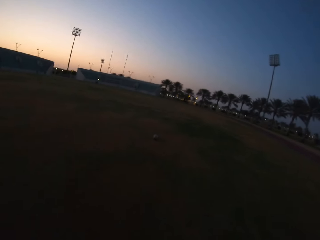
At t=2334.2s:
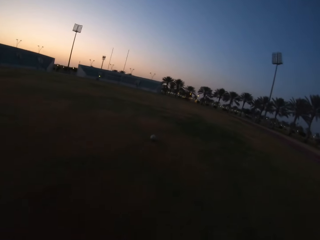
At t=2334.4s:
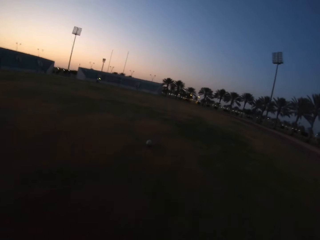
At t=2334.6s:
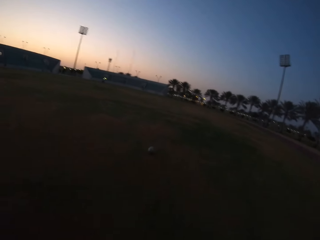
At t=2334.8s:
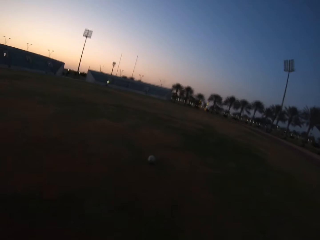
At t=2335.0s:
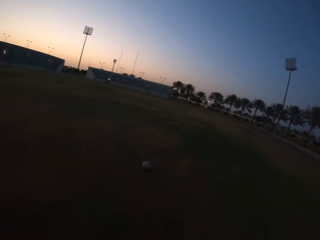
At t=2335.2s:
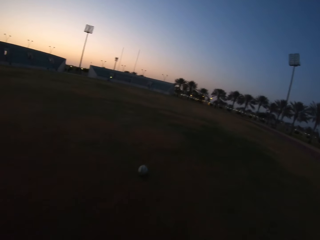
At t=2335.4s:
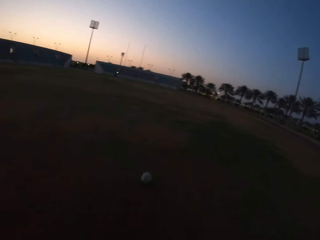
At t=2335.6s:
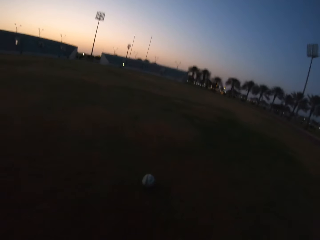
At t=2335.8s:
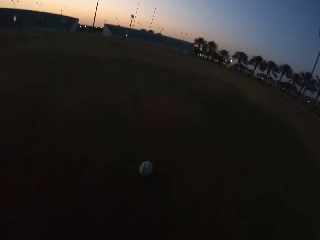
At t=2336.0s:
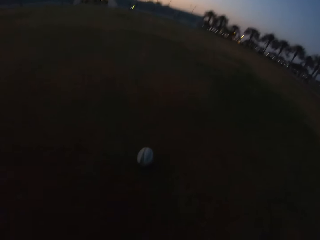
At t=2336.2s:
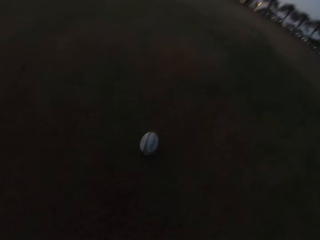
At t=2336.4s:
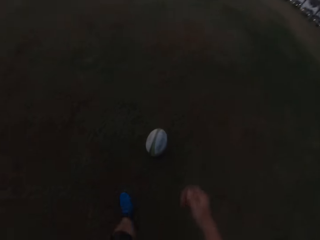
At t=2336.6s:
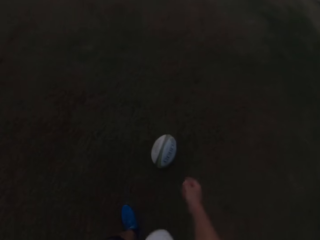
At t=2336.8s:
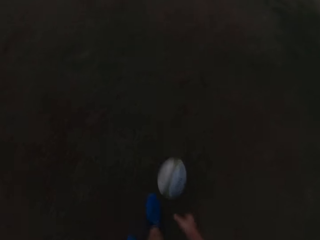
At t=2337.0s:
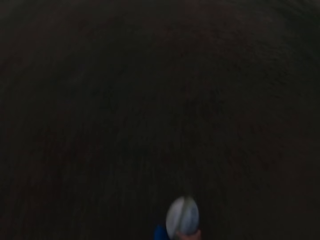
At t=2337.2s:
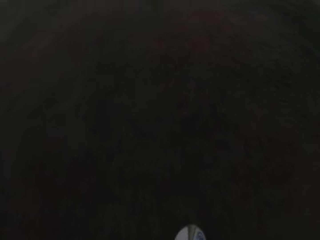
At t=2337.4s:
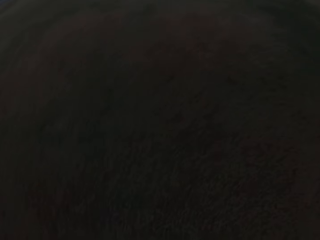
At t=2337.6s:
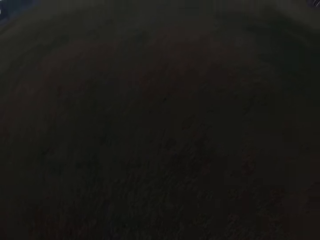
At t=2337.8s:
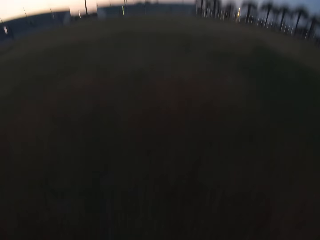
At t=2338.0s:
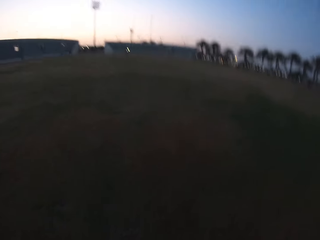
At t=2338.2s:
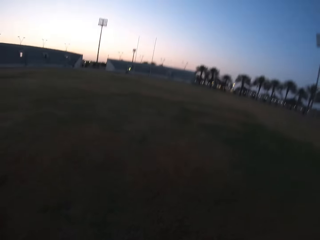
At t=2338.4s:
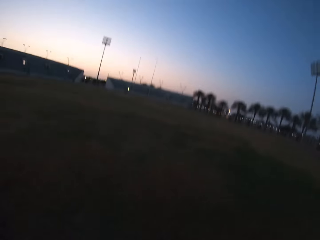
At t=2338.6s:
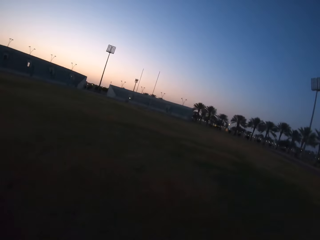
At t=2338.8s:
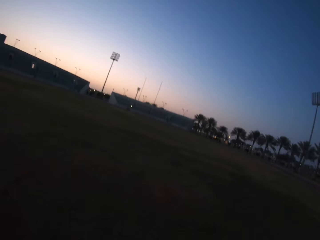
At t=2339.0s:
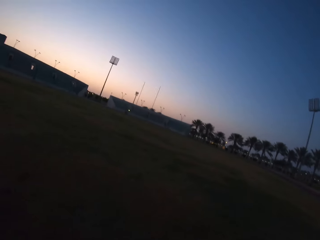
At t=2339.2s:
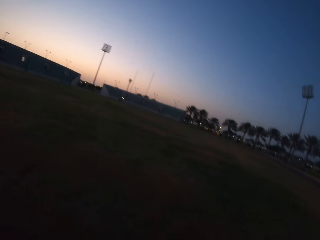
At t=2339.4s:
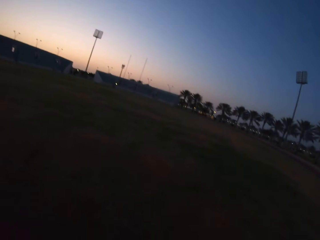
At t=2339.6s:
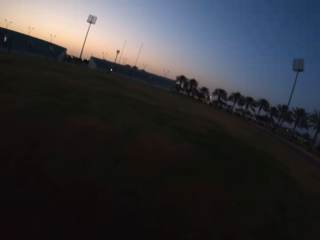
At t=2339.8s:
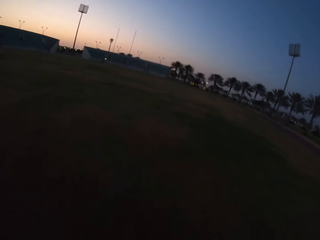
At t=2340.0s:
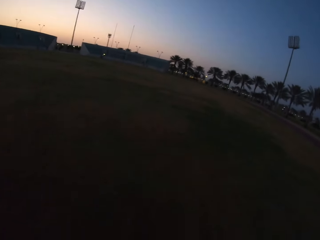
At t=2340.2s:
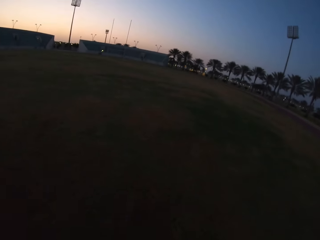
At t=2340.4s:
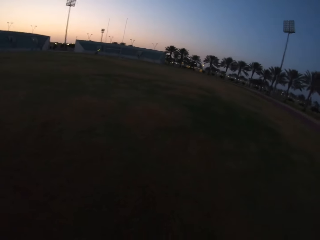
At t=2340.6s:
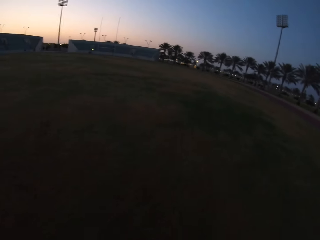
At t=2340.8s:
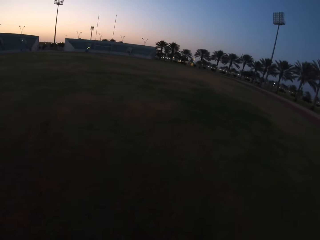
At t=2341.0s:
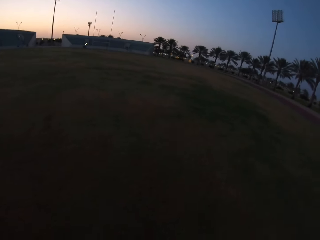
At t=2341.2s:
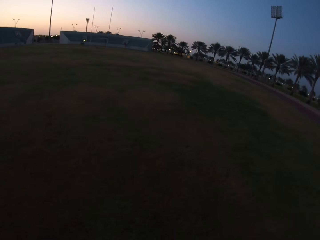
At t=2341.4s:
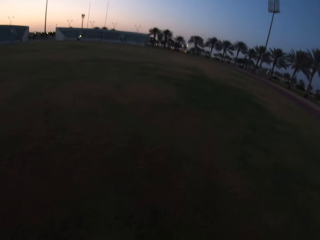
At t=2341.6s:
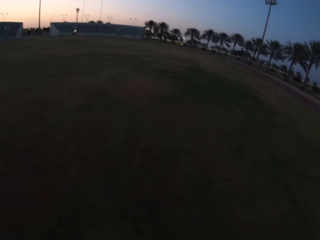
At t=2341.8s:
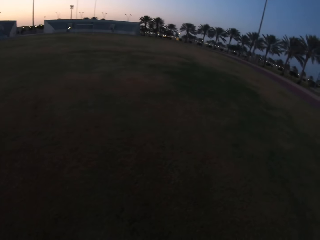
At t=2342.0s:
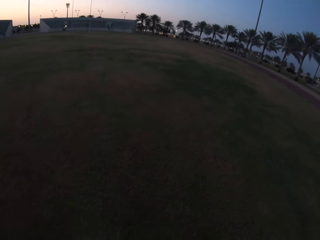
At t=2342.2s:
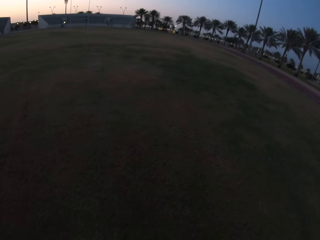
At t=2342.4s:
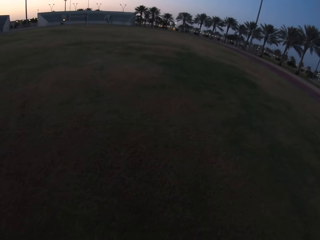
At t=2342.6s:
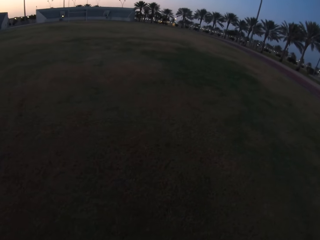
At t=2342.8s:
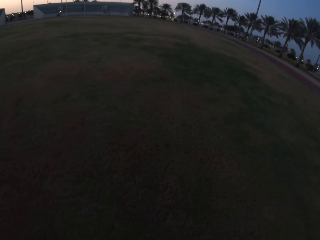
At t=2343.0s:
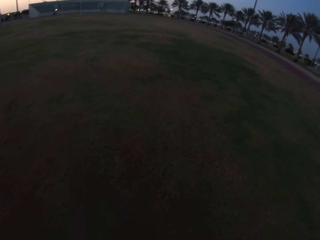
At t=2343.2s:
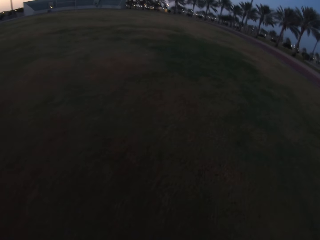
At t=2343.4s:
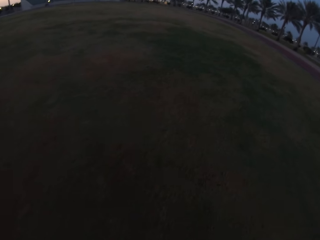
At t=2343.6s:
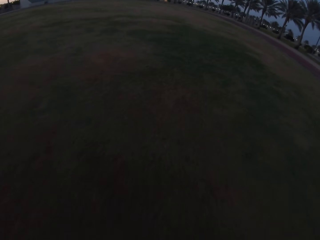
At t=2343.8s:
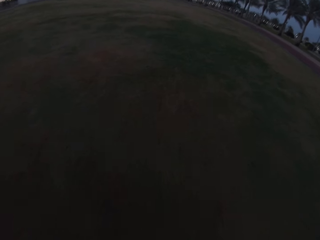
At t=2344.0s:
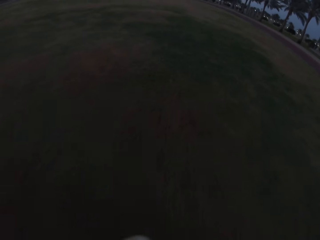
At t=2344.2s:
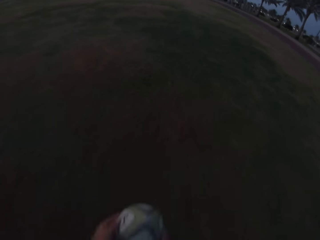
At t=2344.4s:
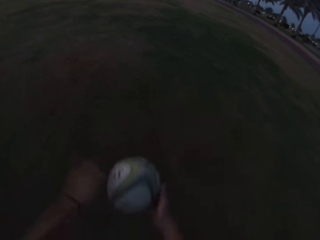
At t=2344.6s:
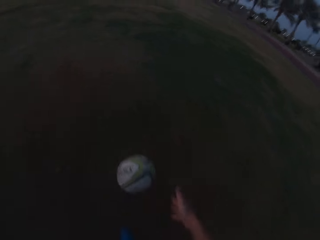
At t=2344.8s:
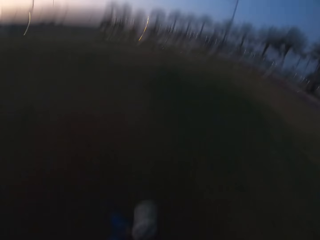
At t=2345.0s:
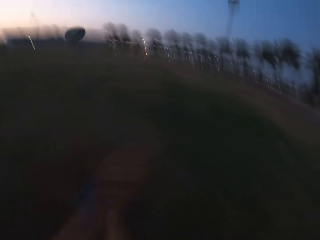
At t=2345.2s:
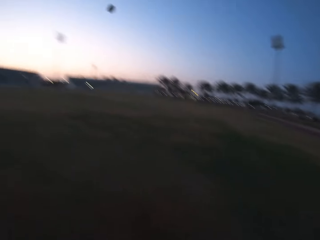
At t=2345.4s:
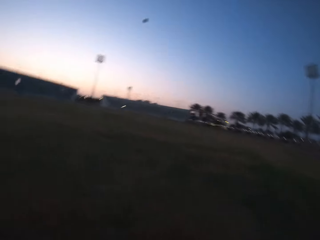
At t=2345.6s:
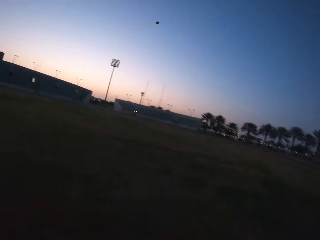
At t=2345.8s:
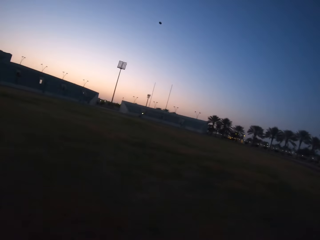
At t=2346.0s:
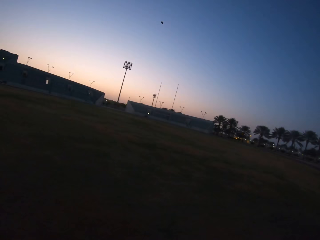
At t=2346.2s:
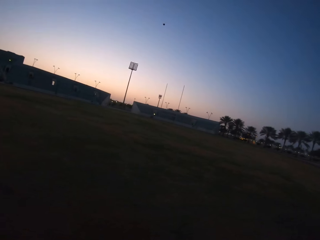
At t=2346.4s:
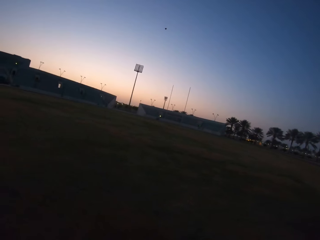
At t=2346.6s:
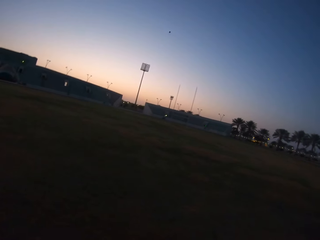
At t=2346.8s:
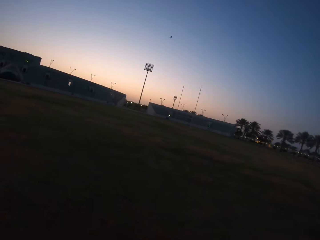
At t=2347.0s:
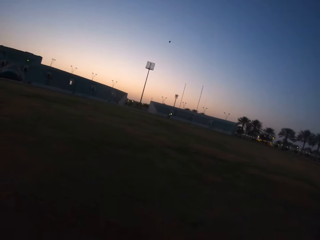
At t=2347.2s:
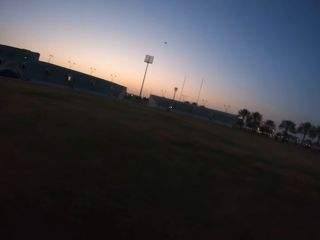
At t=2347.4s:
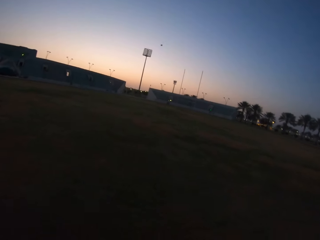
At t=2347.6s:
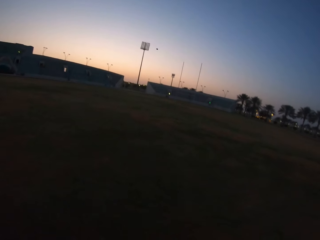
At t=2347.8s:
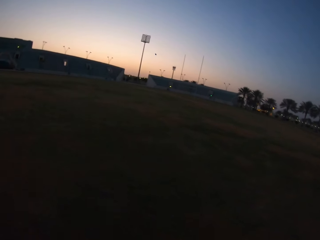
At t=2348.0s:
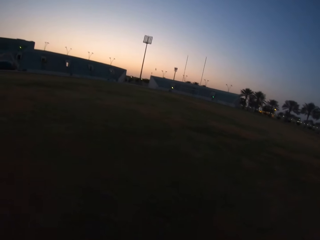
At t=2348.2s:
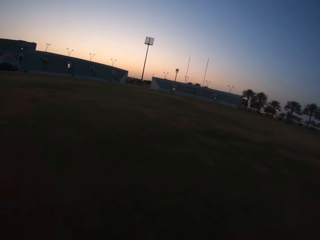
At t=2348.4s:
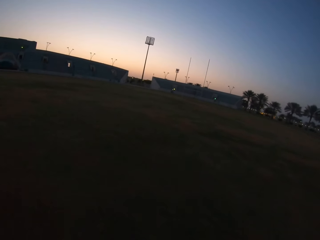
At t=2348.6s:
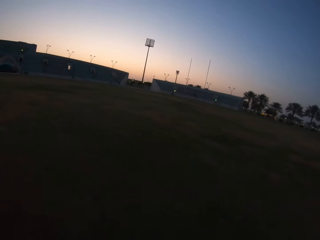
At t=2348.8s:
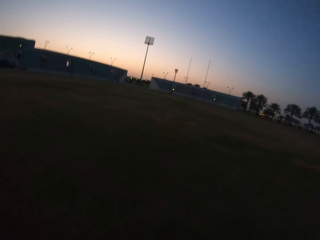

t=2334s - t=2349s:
The camera wearer picks the ball from the ground. They walk with the ball. They look around the field. They walk in the field. They kick the ball in the field. They run towards the ball.

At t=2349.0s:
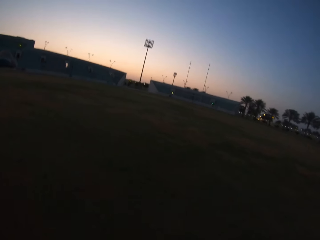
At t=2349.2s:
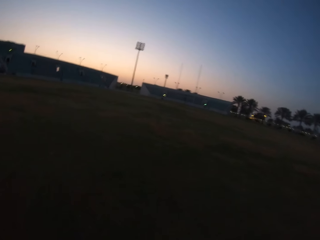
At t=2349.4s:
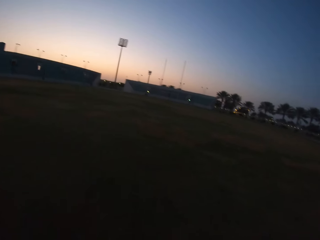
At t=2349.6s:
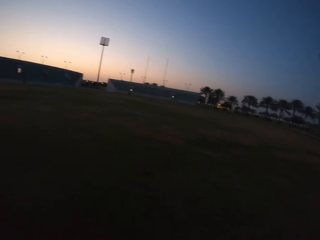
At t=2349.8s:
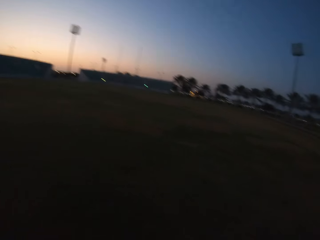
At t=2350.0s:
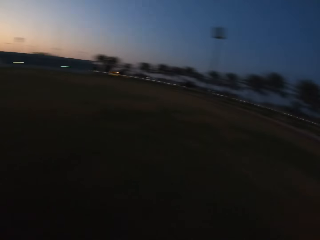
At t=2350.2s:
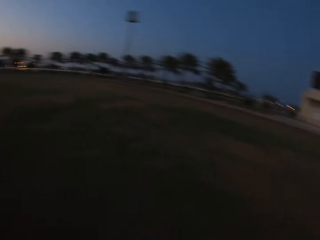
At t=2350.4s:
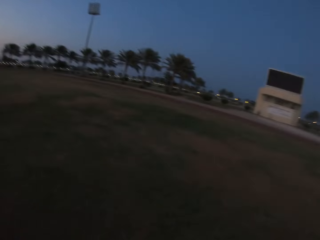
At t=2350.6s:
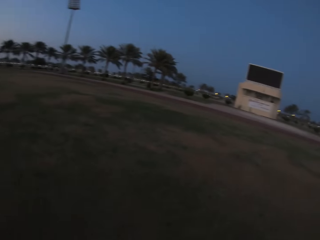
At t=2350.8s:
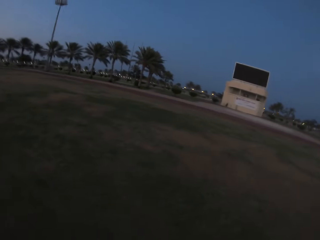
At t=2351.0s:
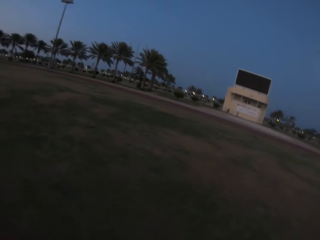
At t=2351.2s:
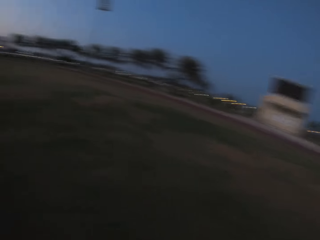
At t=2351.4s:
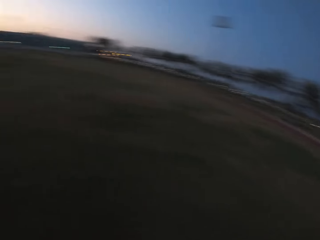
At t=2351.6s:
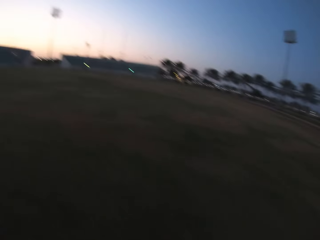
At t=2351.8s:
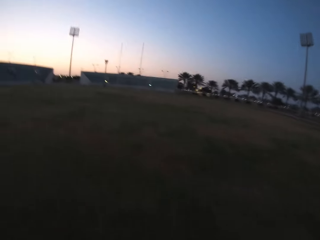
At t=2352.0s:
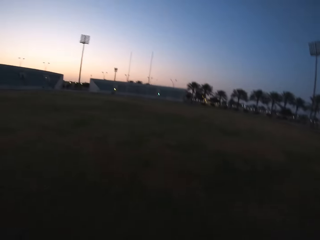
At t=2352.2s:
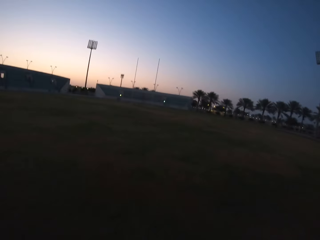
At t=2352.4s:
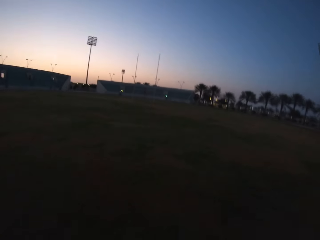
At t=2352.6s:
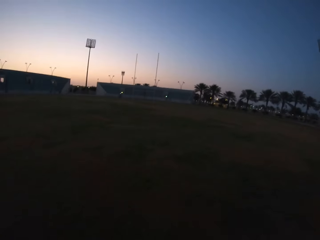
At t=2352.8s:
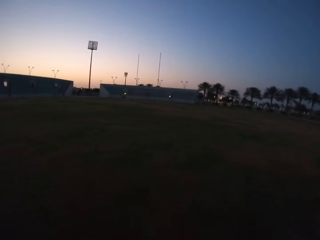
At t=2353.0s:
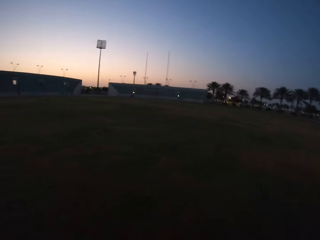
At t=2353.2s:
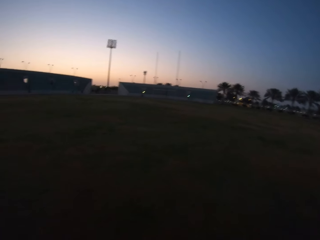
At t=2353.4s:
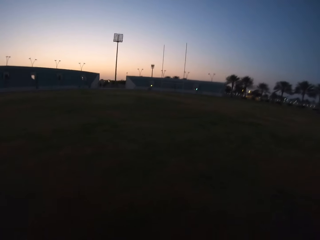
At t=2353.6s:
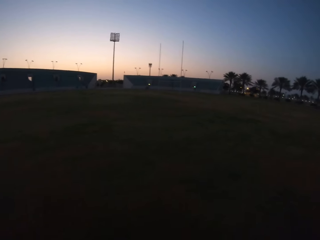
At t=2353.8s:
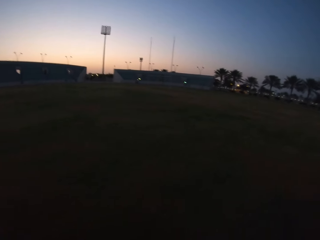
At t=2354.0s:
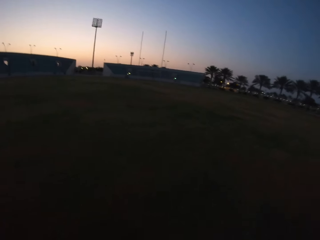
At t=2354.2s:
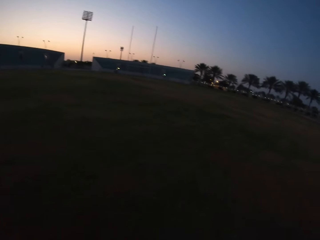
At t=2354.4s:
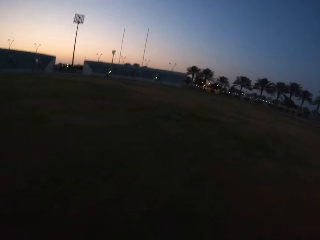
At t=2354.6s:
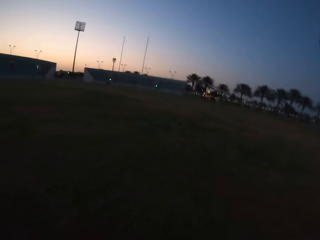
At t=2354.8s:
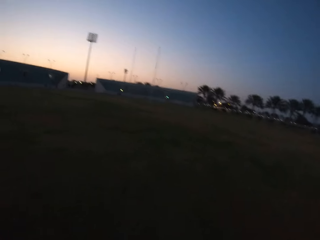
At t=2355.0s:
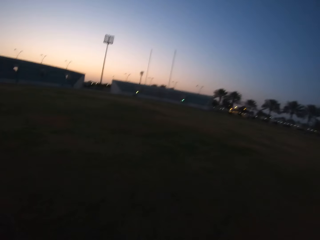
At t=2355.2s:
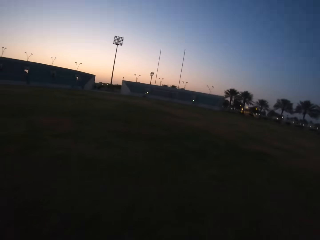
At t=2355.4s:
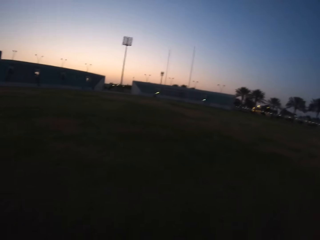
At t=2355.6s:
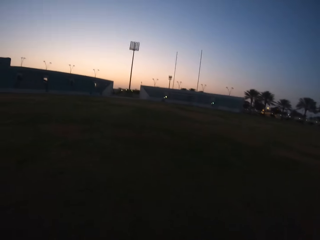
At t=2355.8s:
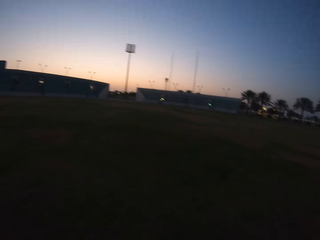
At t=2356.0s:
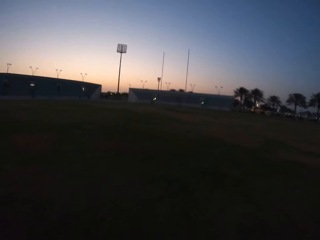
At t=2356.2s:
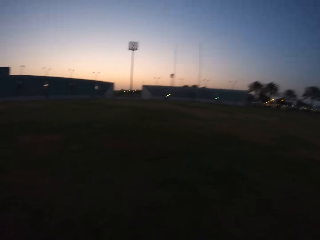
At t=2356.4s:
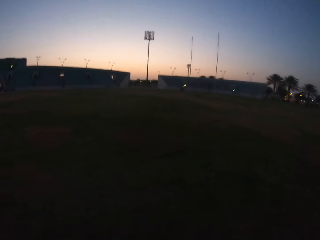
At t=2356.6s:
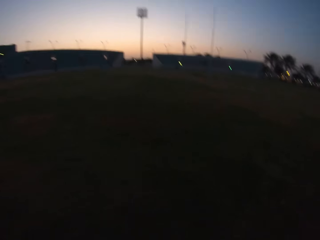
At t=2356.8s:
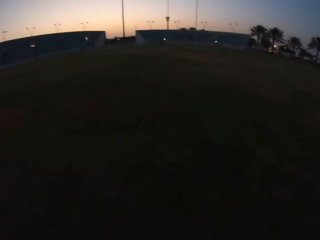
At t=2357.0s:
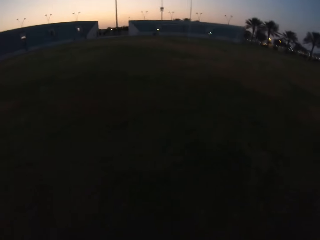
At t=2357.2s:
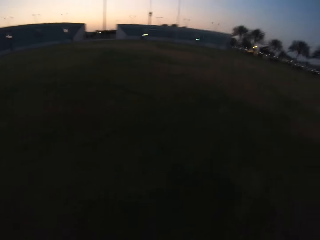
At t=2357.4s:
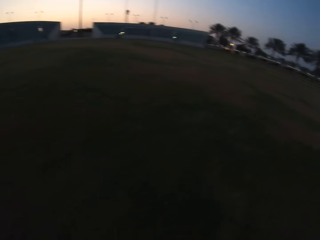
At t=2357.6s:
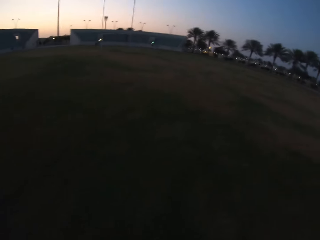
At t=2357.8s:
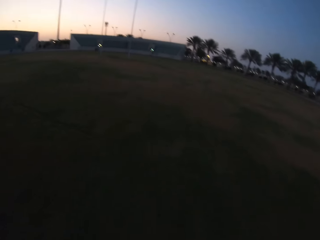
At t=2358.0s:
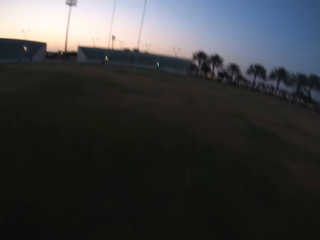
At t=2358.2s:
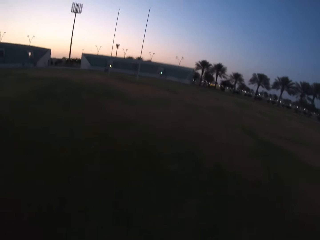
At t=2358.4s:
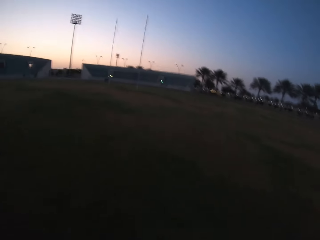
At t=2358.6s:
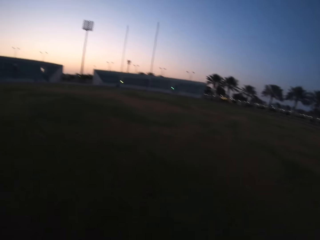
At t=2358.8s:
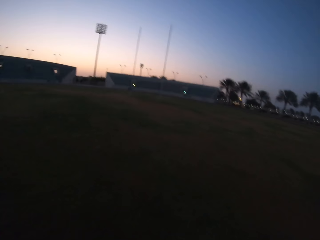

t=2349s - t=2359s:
The camera wearer runs in the field.
